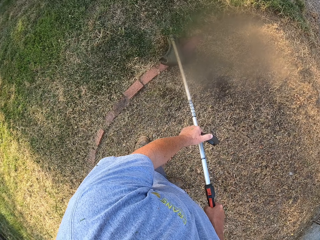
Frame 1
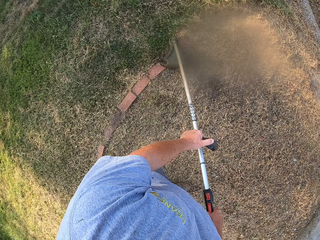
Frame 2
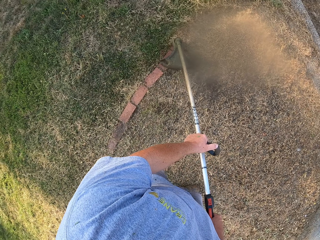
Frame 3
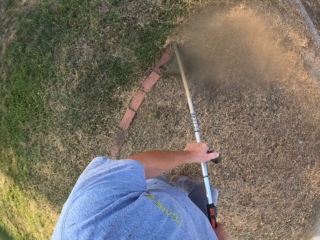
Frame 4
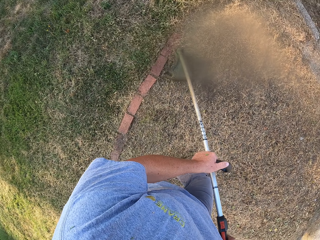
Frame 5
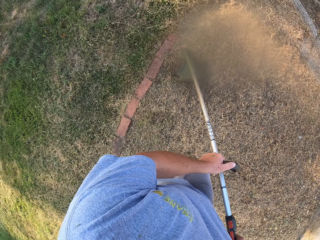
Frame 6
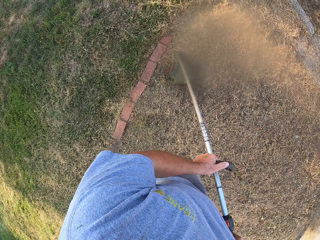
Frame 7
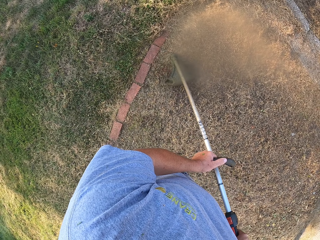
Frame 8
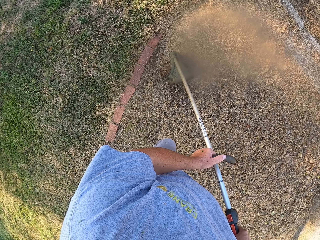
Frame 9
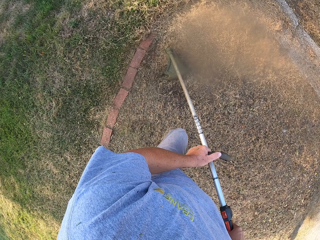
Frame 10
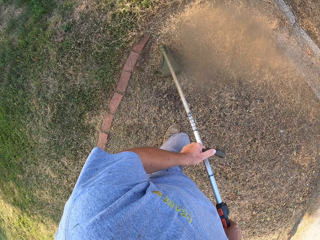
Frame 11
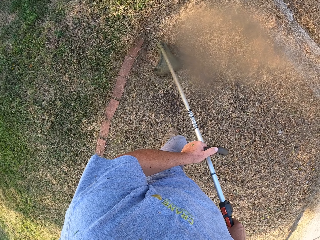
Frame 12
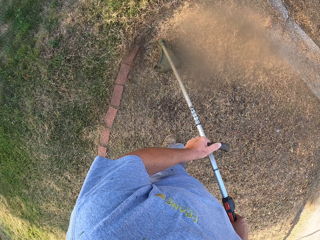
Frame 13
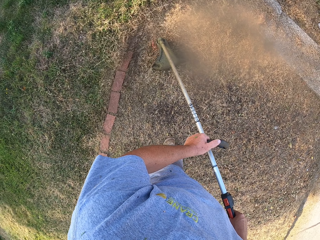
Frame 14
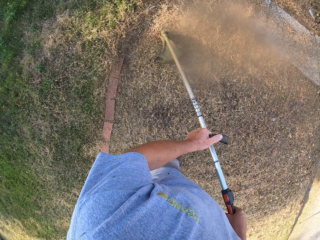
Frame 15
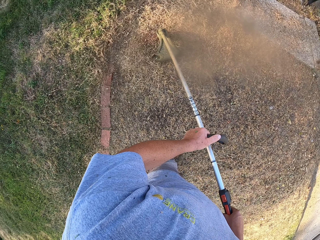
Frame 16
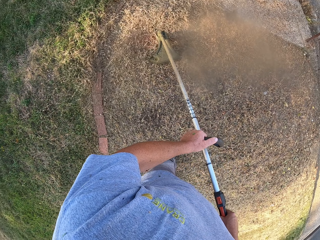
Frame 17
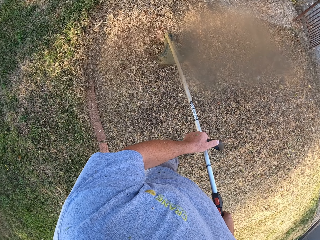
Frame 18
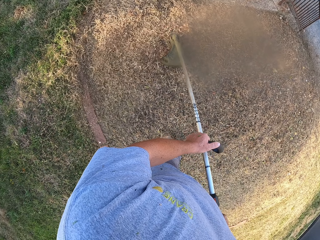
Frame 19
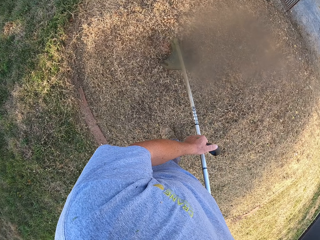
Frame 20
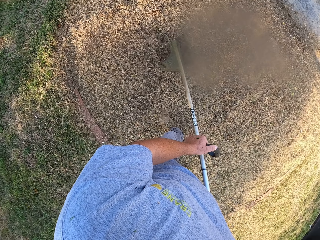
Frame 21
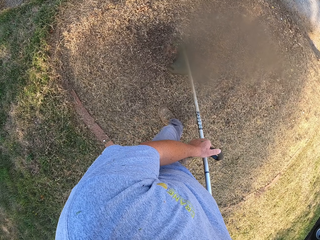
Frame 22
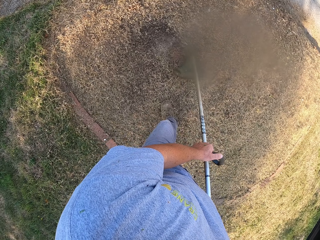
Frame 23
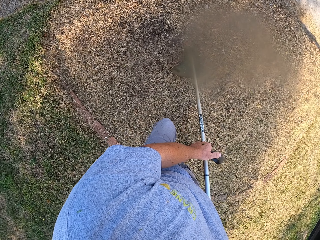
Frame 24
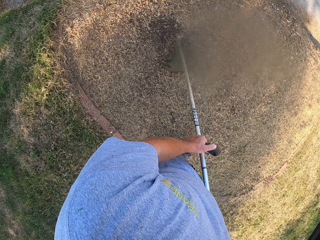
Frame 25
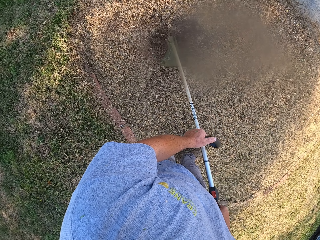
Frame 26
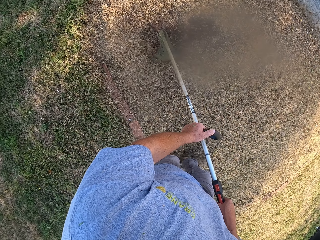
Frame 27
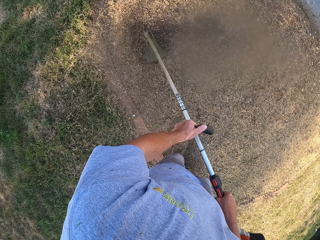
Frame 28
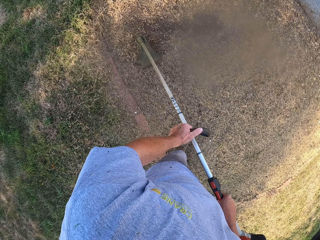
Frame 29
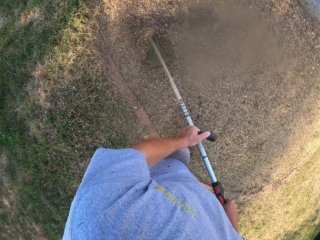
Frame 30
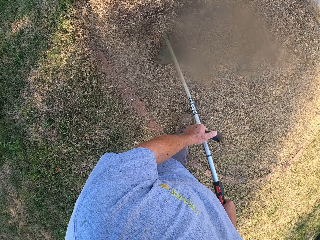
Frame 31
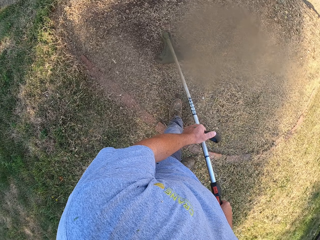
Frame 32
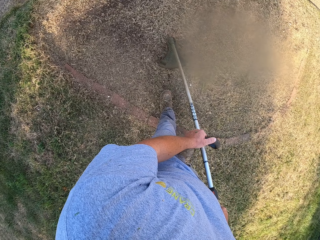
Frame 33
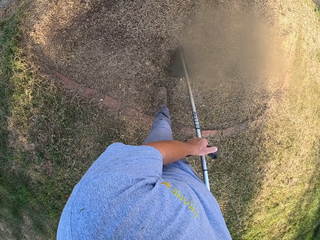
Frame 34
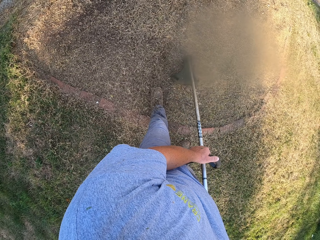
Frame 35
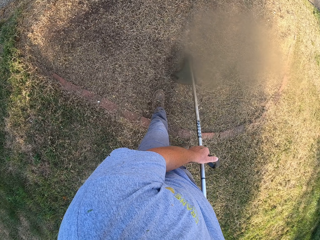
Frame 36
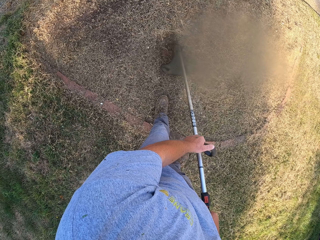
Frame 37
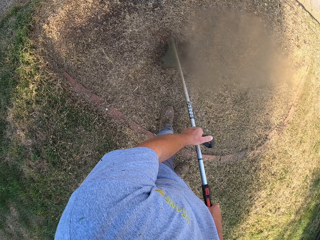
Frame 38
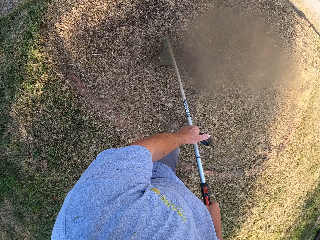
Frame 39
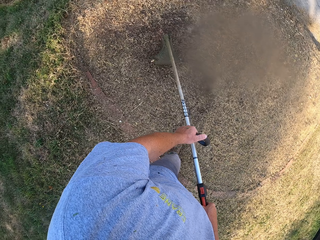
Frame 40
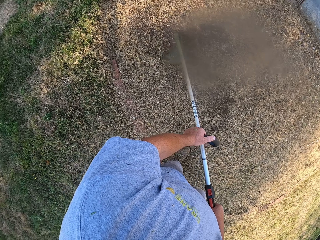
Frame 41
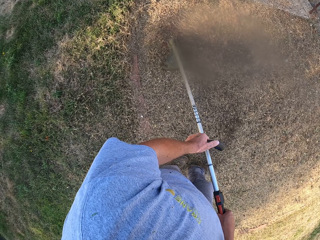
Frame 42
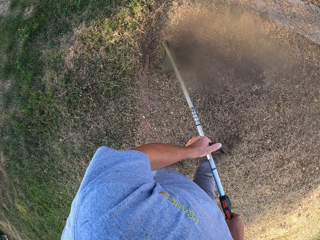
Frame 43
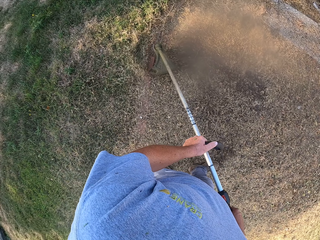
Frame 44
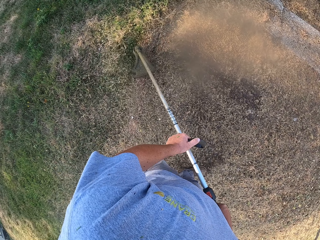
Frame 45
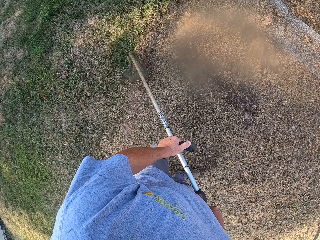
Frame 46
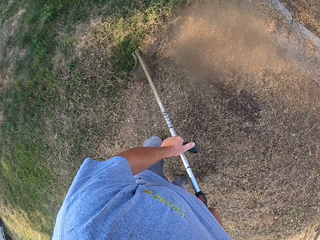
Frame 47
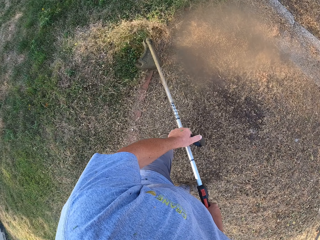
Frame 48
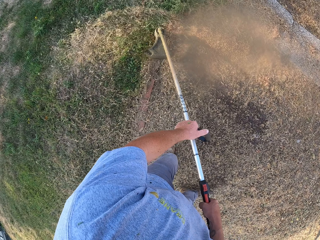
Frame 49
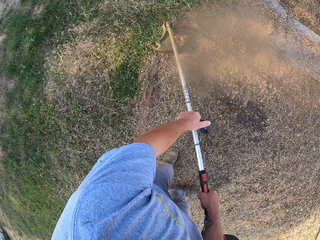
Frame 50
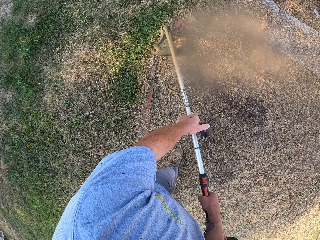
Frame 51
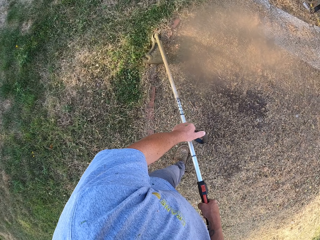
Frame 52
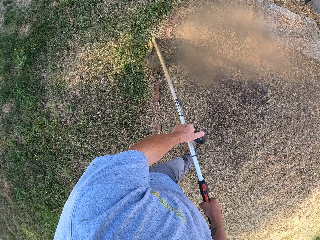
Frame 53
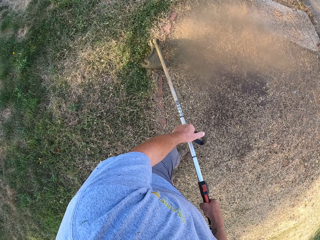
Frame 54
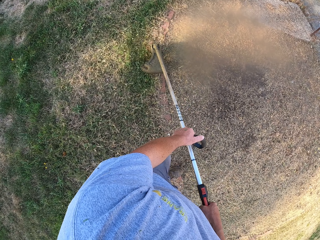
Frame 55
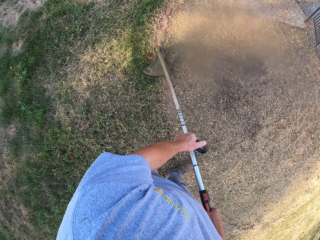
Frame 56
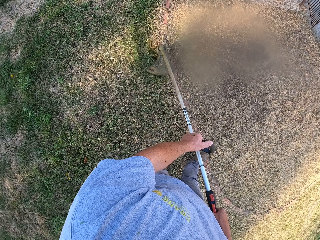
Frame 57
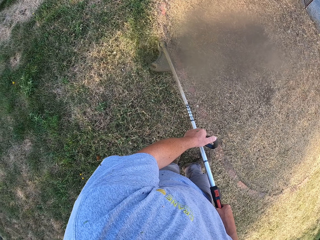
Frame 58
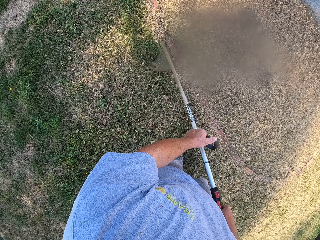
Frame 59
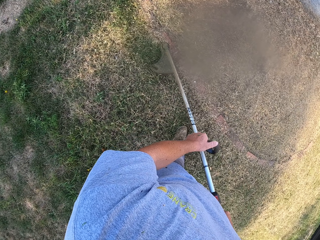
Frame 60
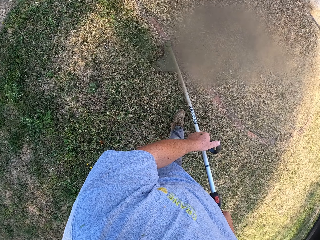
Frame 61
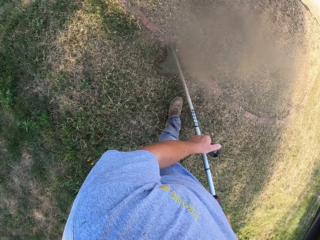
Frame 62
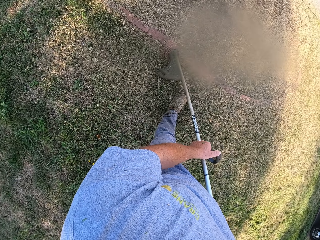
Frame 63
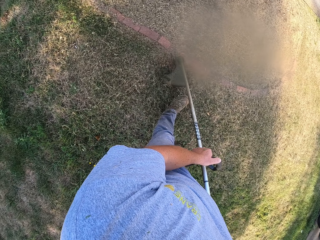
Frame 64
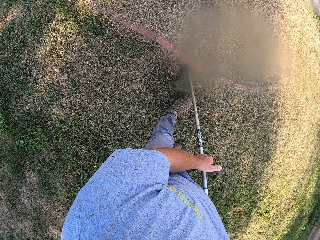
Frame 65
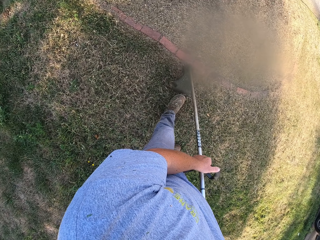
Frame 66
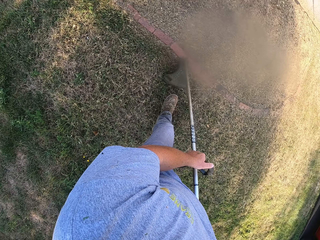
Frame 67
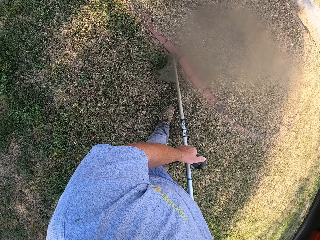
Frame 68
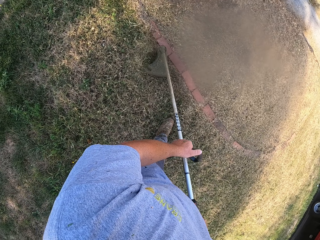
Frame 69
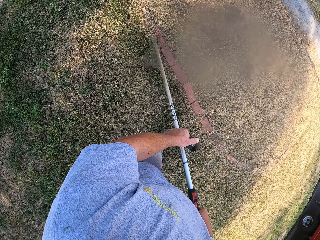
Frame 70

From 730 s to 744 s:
The camera wearer walks forward. They walk backwards. They walk forward. They walk backwards.

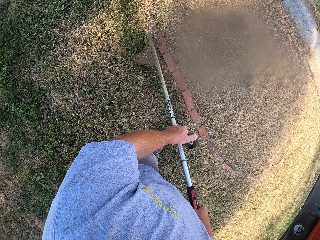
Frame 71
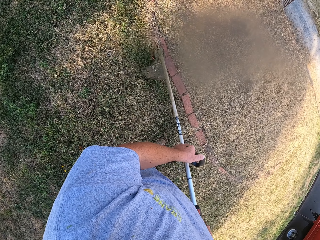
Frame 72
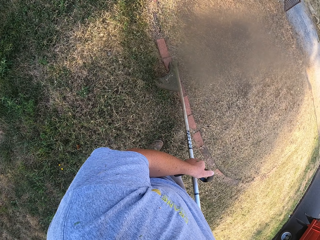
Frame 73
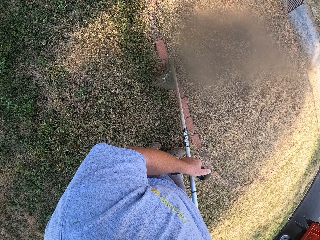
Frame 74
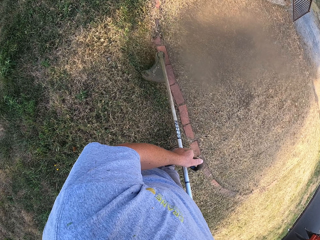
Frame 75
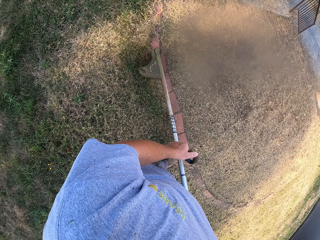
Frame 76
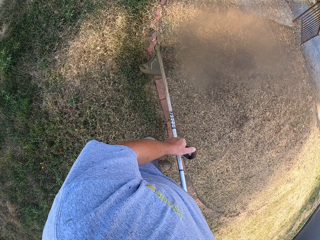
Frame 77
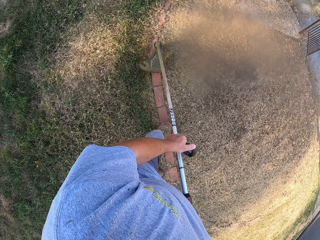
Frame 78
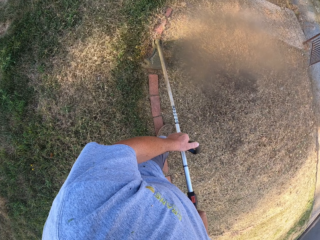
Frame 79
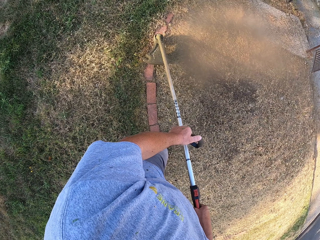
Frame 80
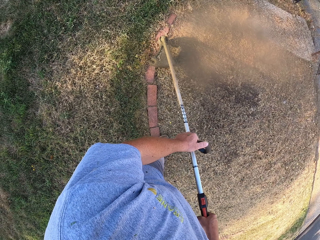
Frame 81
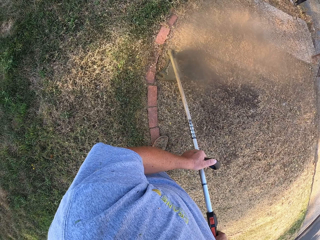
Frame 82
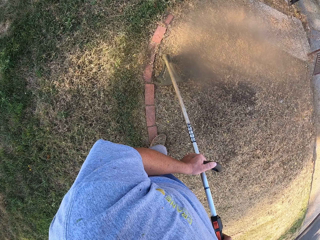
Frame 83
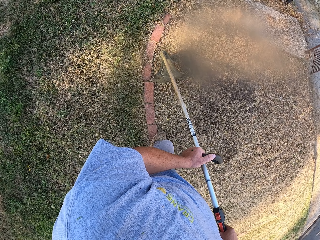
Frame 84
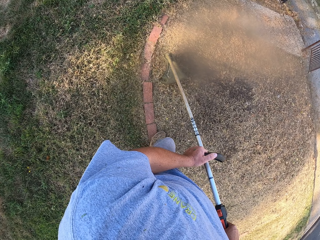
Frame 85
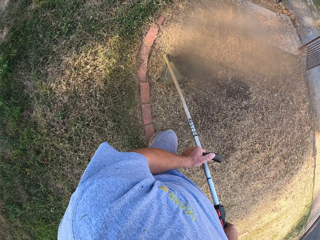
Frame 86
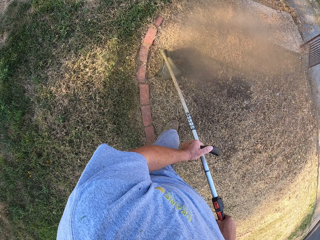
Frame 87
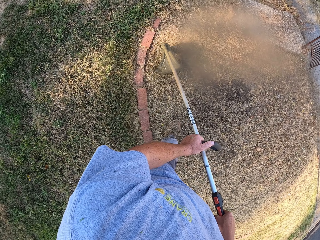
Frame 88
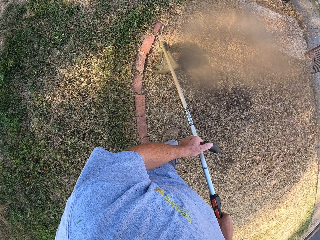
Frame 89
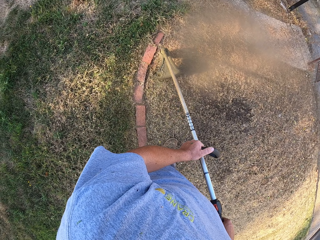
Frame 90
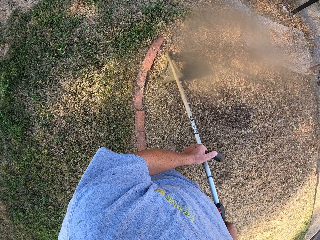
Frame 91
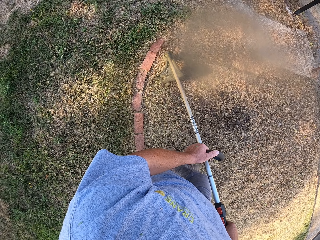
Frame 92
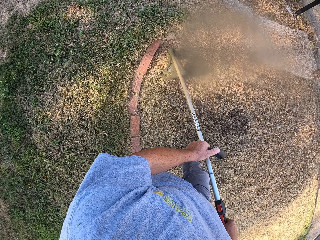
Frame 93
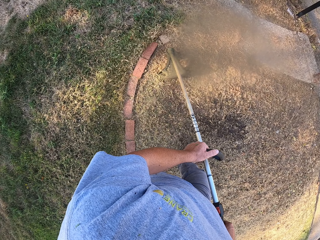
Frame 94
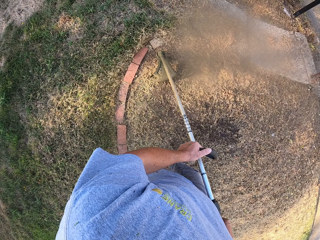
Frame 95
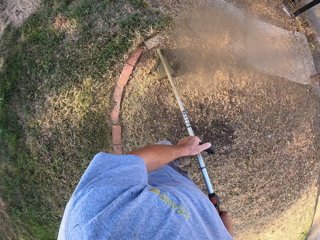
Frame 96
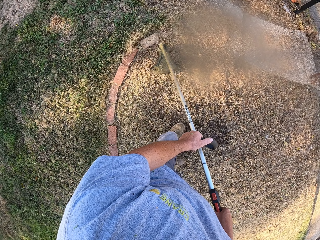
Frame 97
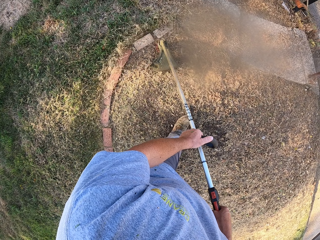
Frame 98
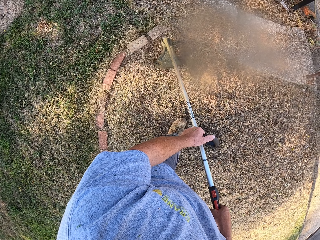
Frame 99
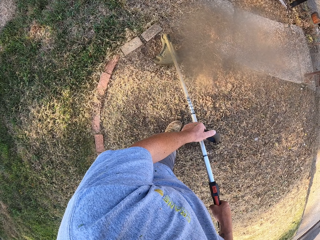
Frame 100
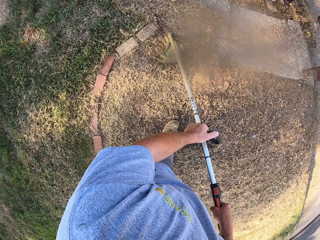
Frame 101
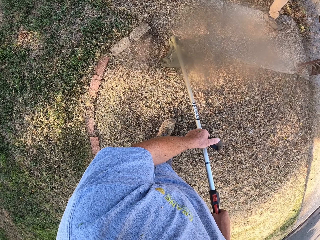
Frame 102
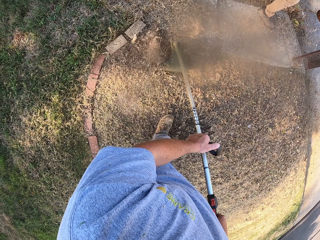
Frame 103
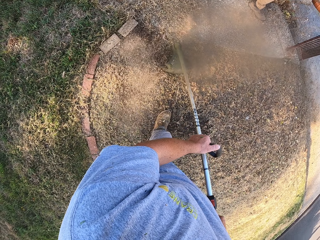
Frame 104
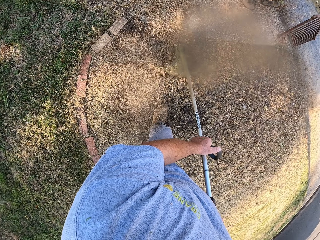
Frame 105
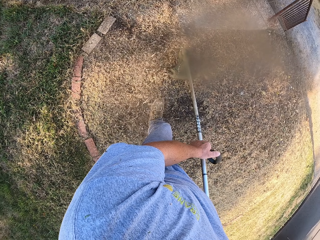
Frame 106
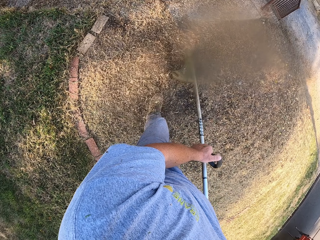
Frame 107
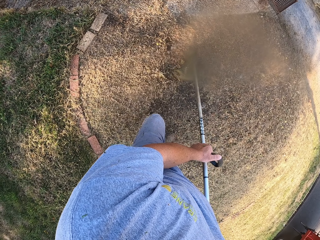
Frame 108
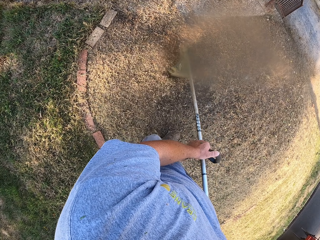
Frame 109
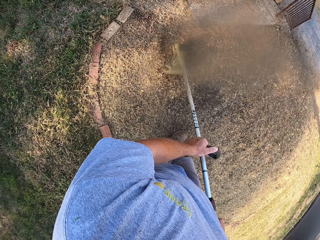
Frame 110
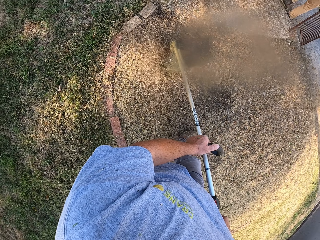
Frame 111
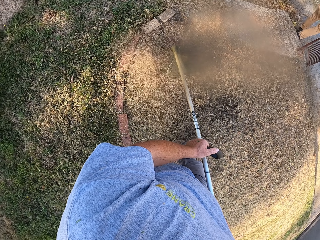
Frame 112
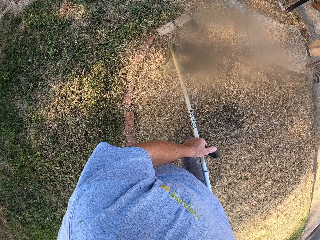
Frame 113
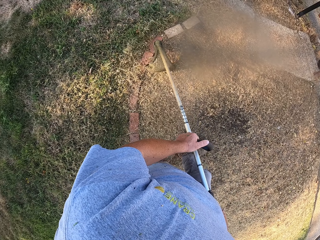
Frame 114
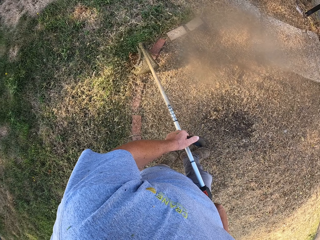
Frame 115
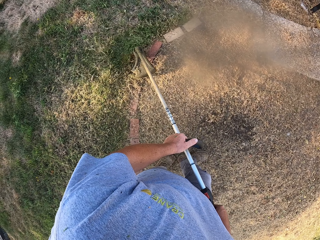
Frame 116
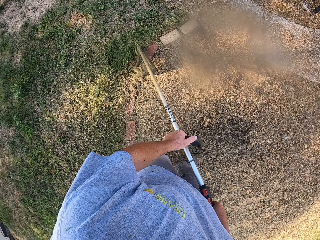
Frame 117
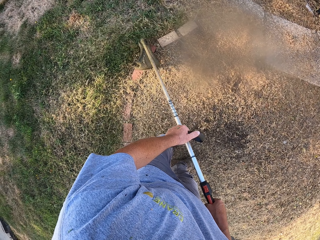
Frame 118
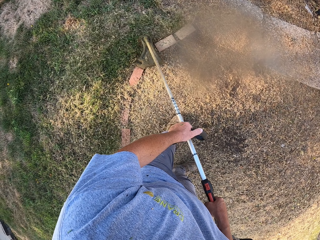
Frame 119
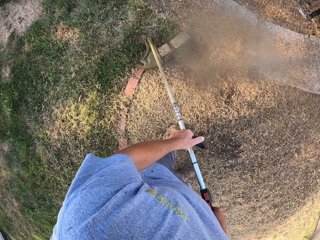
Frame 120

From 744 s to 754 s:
The camera wearer walks forward.
